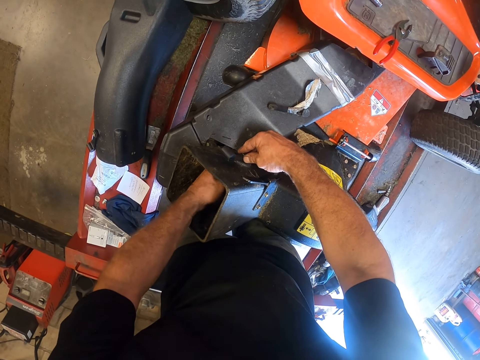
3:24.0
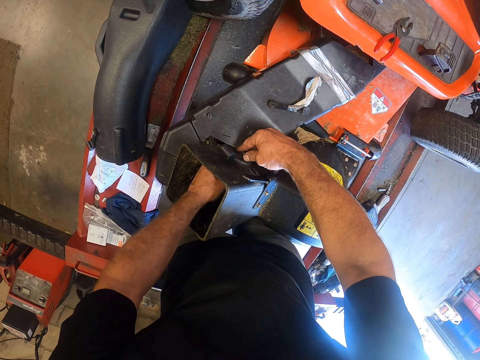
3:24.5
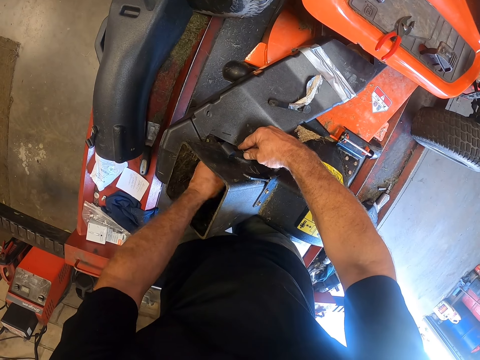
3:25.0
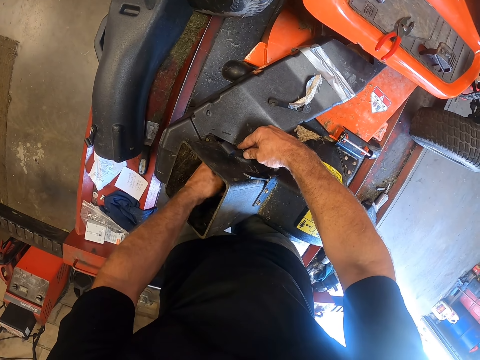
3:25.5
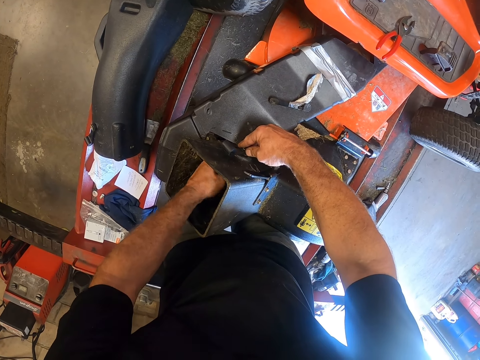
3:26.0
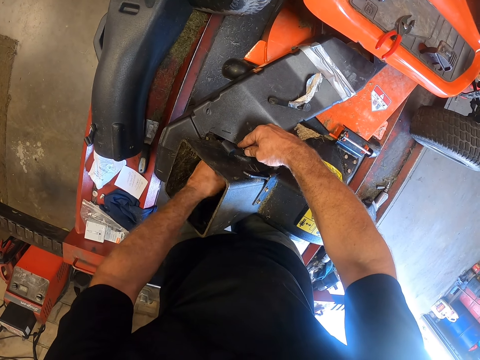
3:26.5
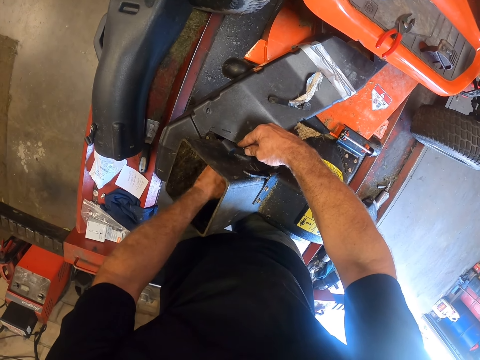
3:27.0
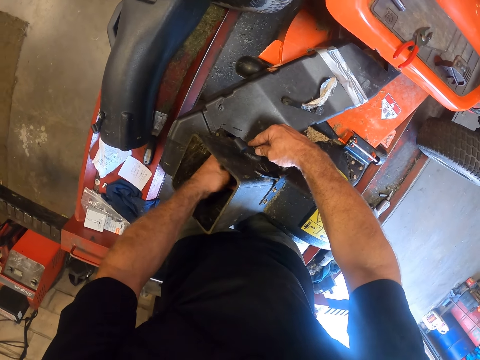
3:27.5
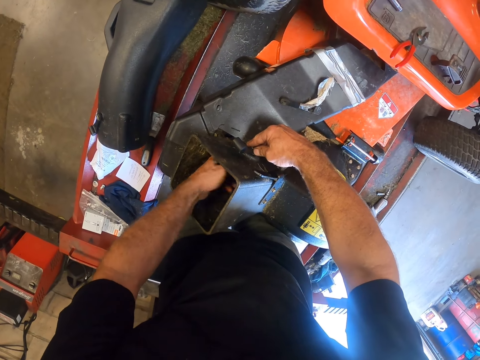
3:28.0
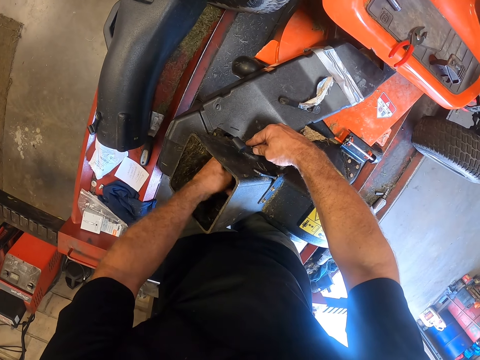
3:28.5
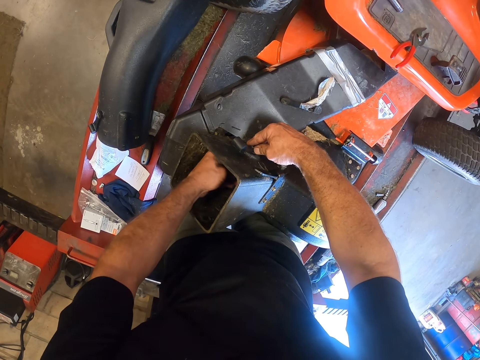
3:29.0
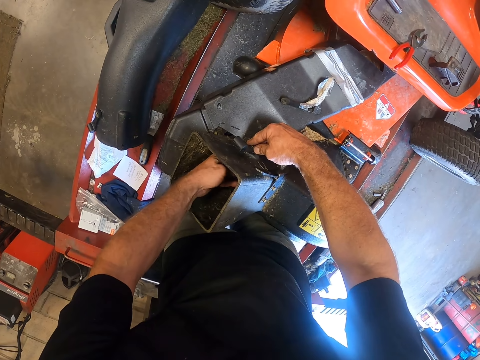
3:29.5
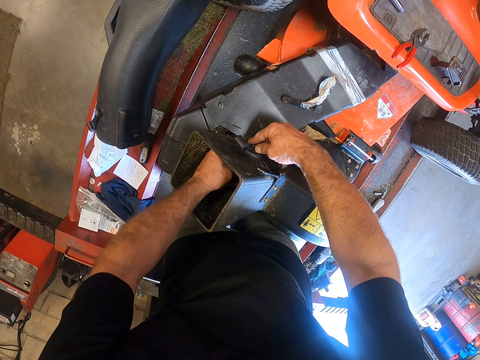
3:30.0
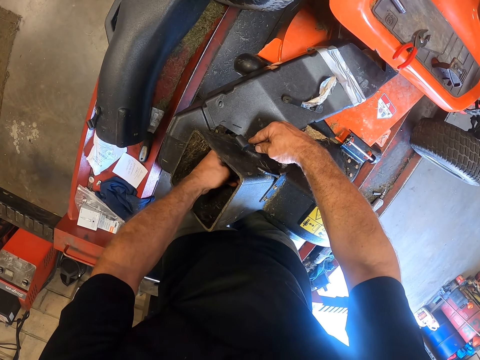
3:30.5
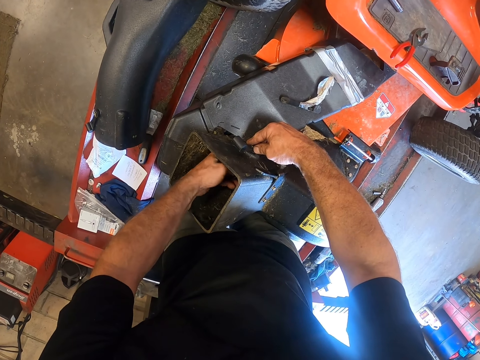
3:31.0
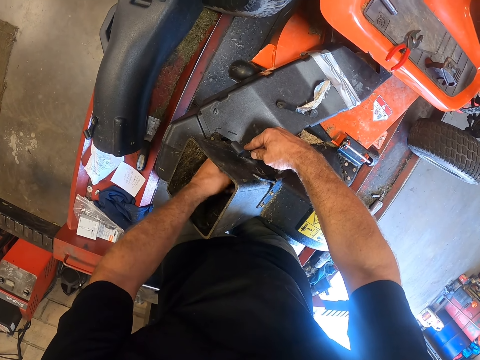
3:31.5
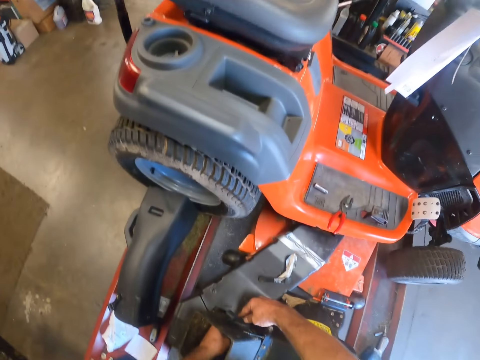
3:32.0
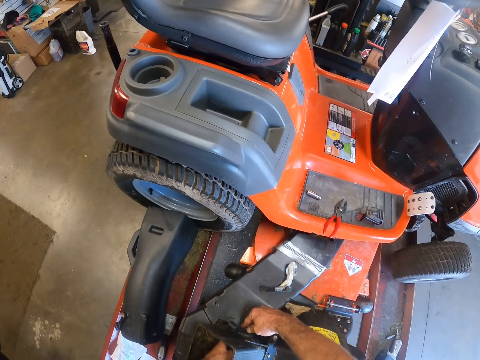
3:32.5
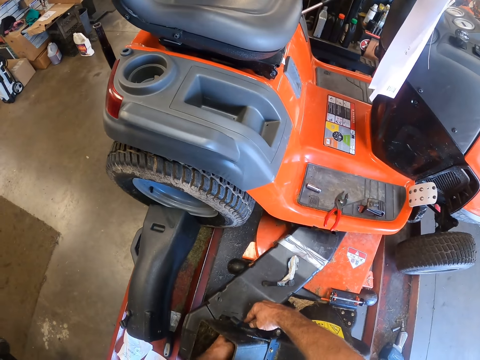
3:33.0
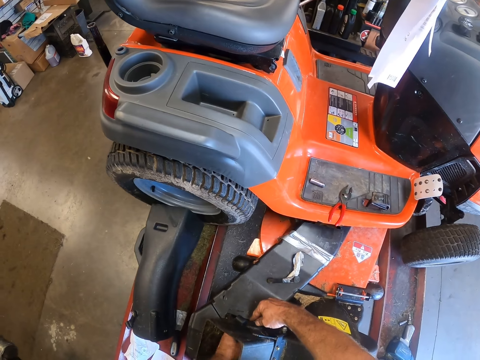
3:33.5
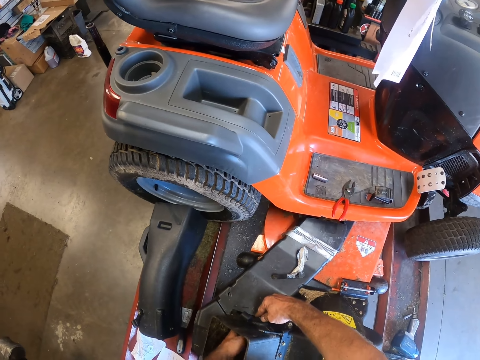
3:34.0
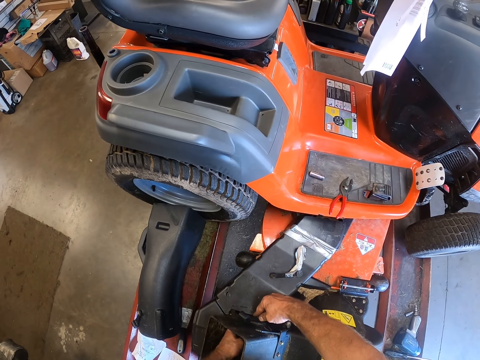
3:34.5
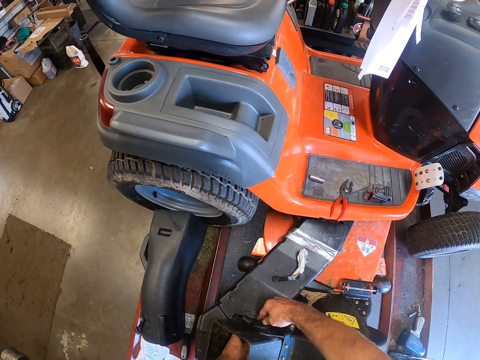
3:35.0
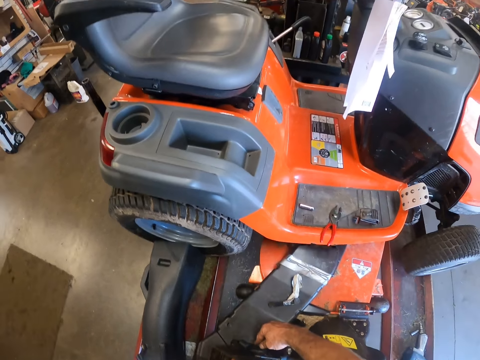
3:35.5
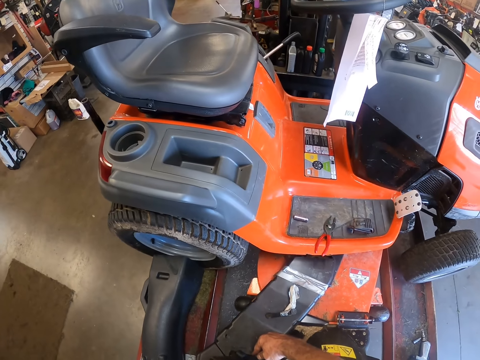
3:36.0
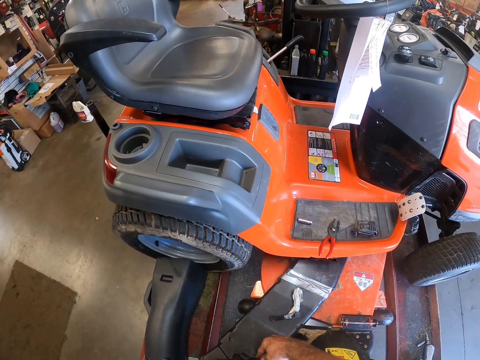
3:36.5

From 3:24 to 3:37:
The camera wearer puts a hand in the tube to close a screw nut. They hold a spanner bottle opener on the tube. They put a hand in the tube to close the screw nut. They move the camera around. They put a hand in the tube to close the screw nut.

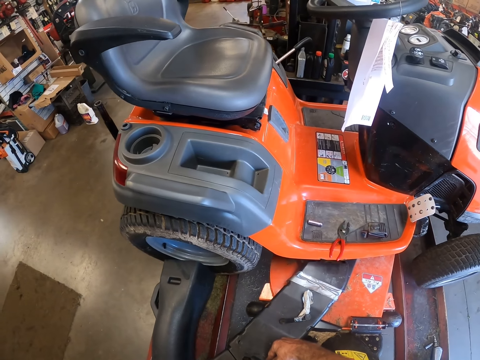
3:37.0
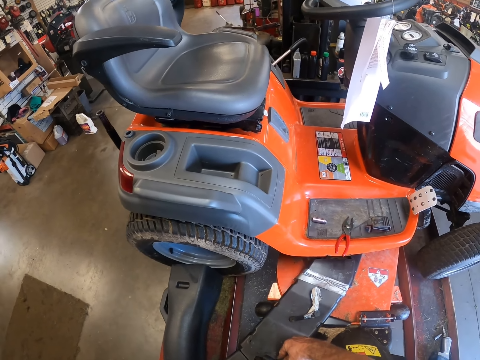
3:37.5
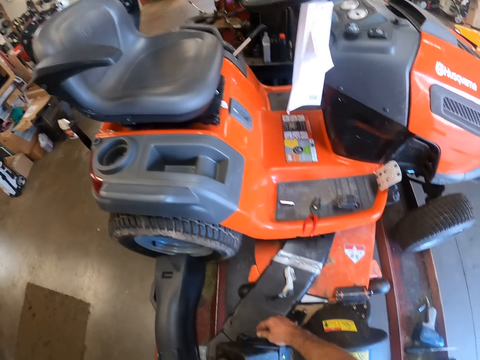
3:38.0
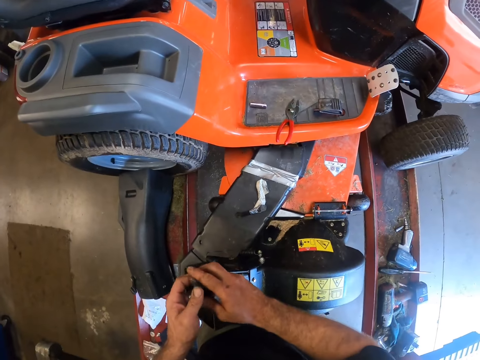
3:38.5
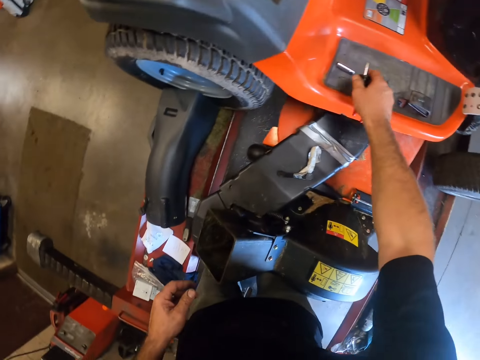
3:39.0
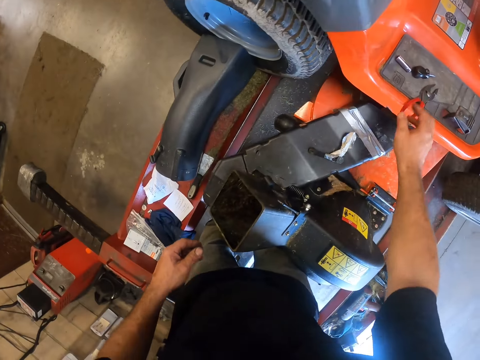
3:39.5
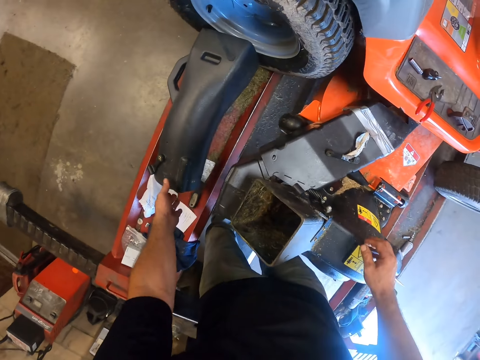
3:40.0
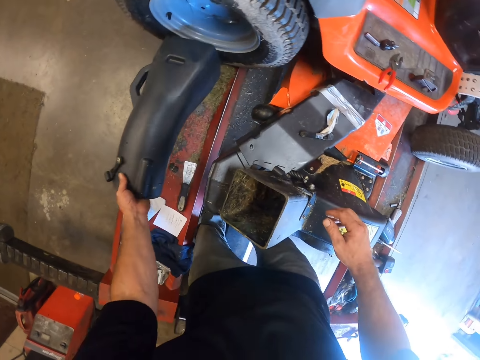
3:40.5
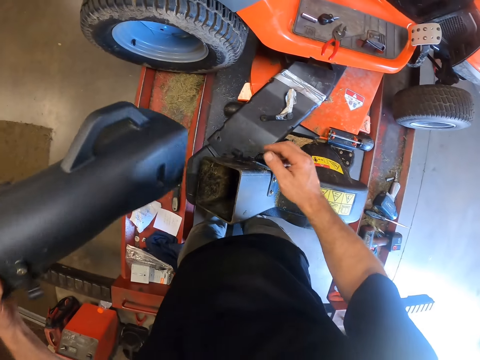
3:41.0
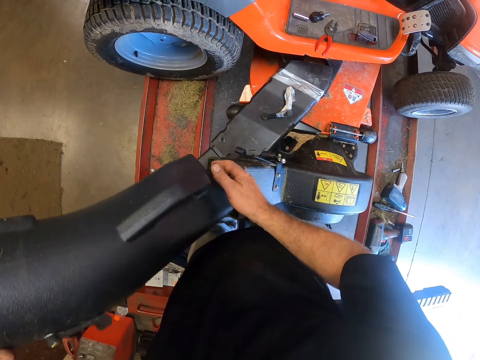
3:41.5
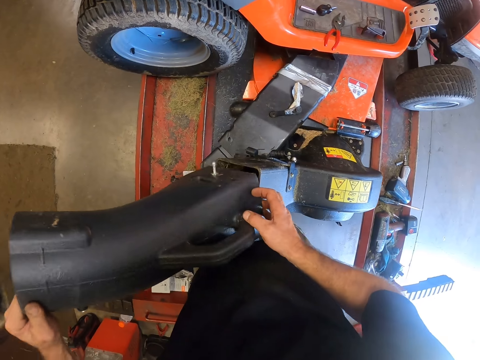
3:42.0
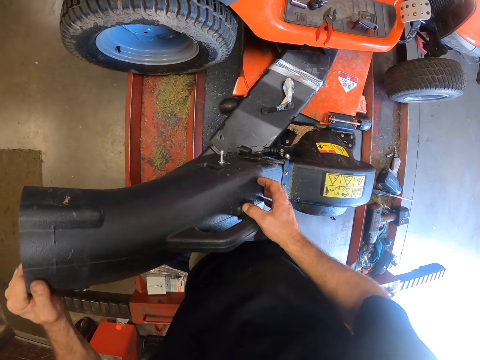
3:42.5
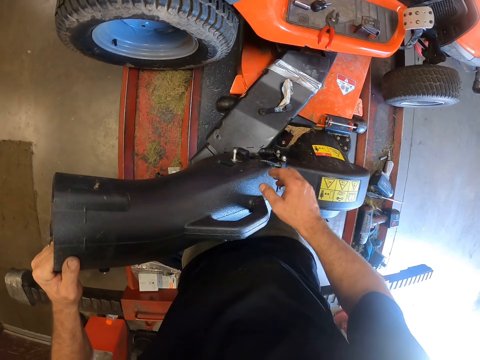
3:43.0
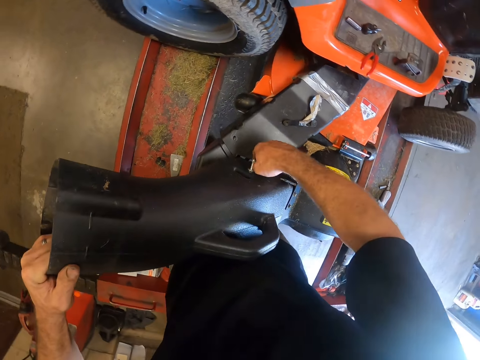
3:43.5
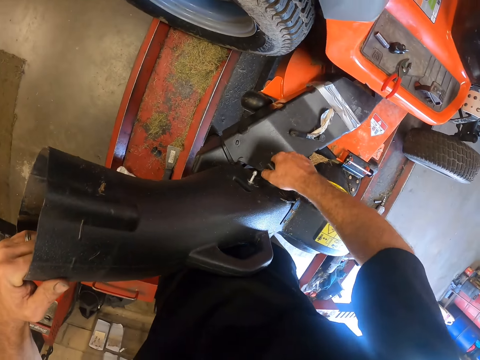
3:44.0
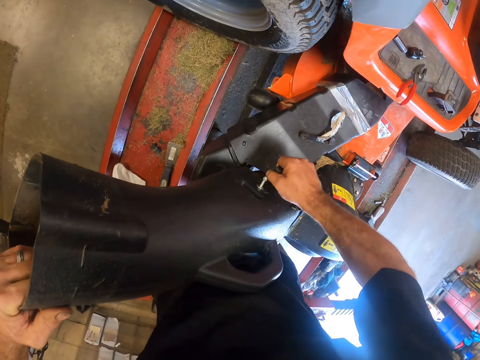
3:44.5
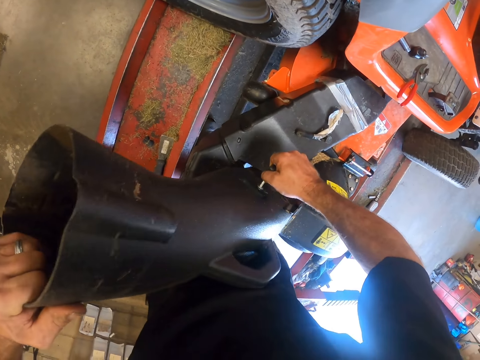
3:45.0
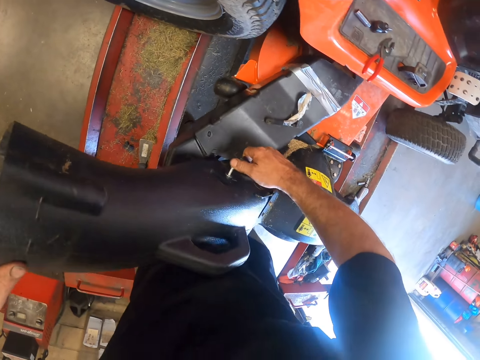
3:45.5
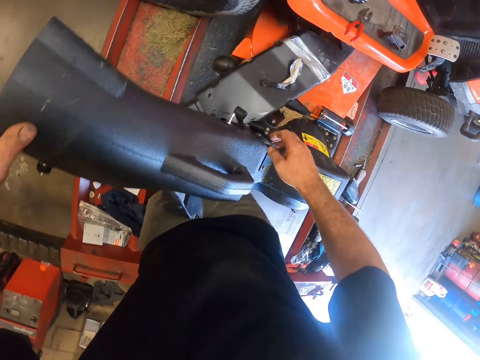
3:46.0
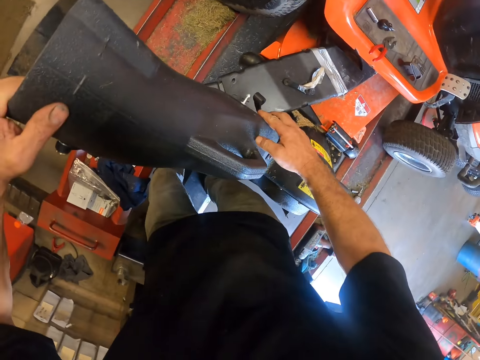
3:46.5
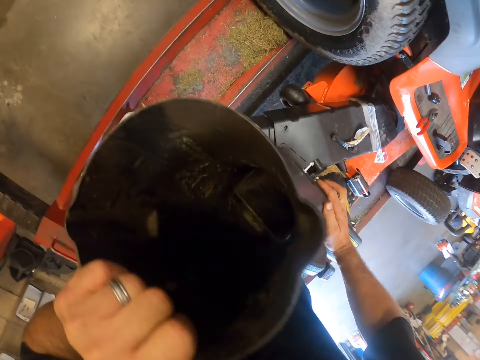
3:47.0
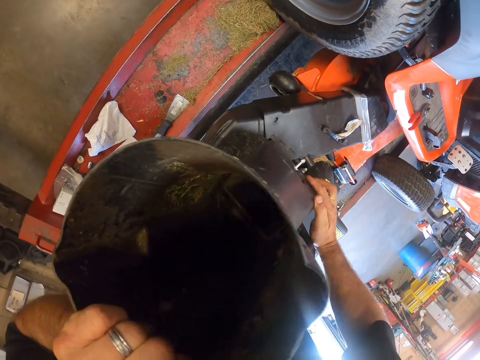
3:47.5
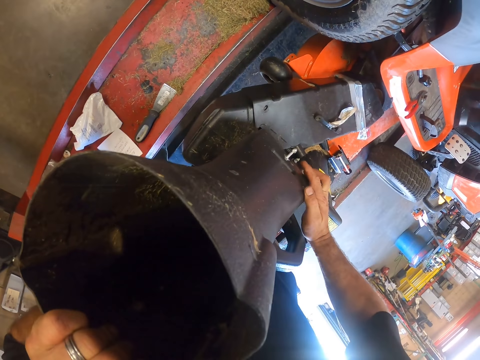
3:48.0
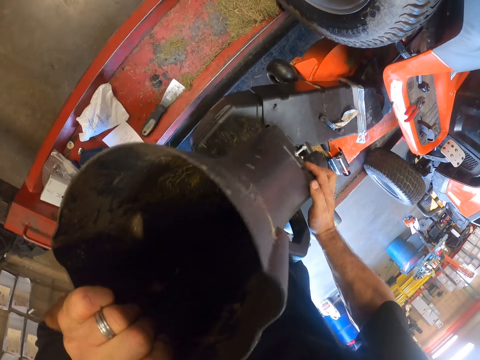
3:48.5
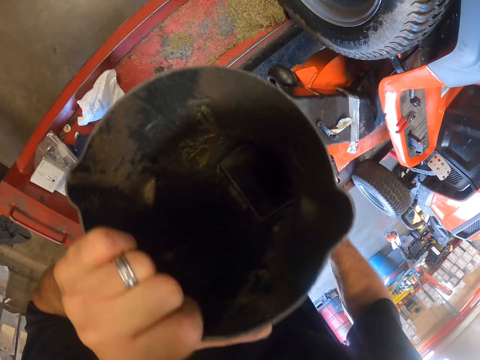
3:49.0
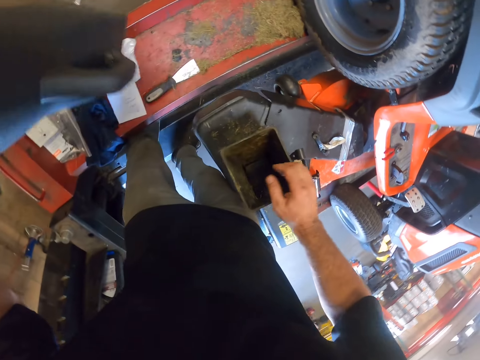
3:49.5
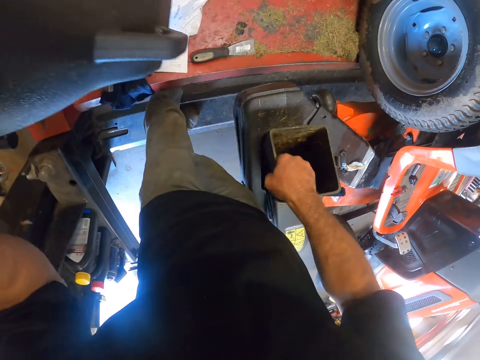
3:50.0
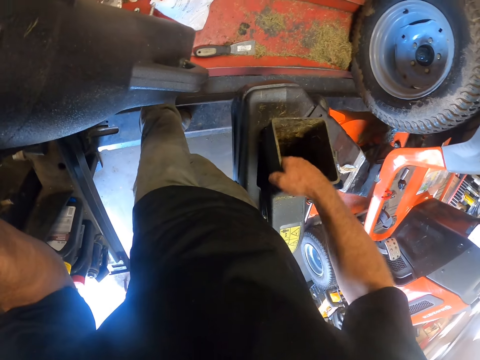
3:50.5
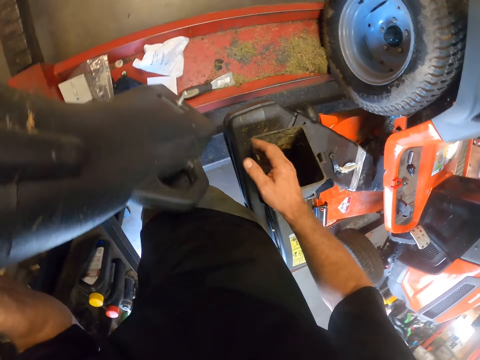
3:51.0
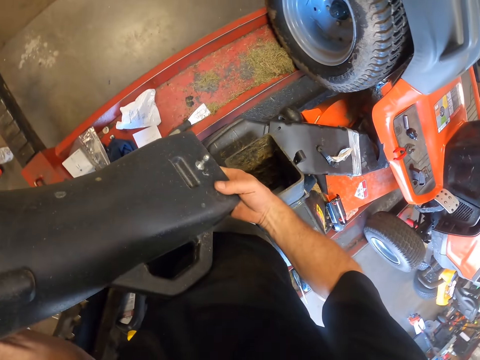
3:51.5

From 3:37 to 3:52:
The camera wearer moves the camera around. He passes the screwdriver in his left hand to his right hand. He puts the pliers on the cover protector. He drops the screwdriver in his right hand on top of the lawn tractor on the car lift. He picks the detachable part of the grass collector or tube cover from the car lift with his left hand. He holds the detachable part of the grass collector with both hands. He inserts the detachable part of the grass collector onto the other part of the grass collector with both hands. He adjusts the detachable part of the grass collector with both hands. He fits the cover in the tube. He removes the detachable part of the grass collector with his left hand. He wipes the inner part of the other part of the grass collector with his right hand.
